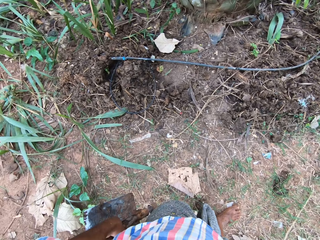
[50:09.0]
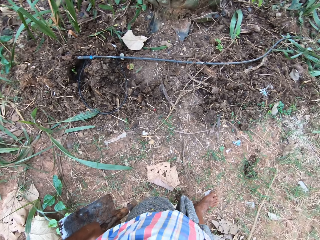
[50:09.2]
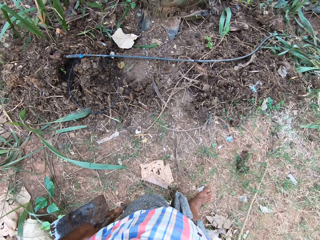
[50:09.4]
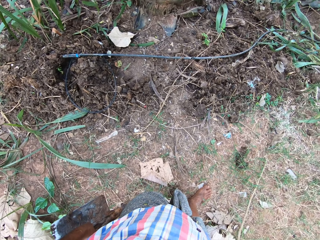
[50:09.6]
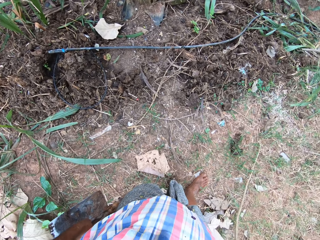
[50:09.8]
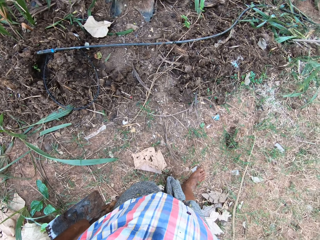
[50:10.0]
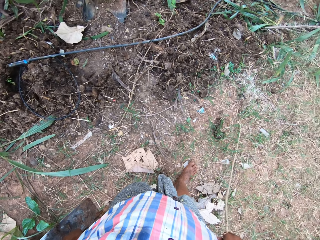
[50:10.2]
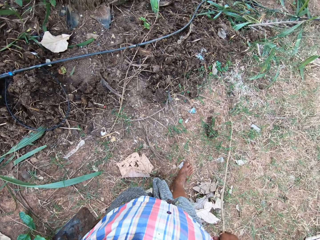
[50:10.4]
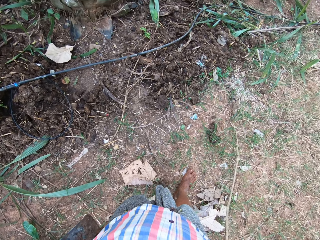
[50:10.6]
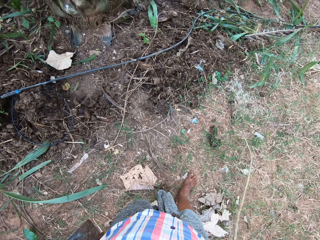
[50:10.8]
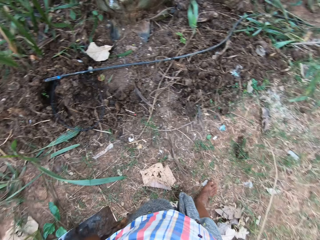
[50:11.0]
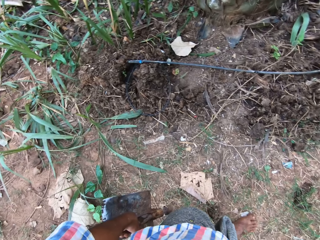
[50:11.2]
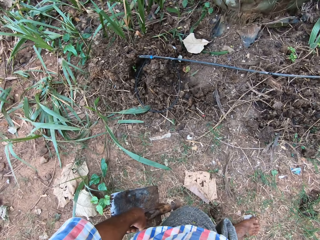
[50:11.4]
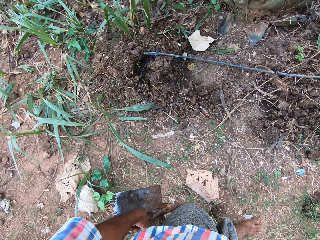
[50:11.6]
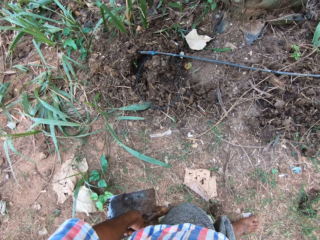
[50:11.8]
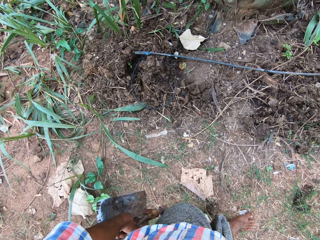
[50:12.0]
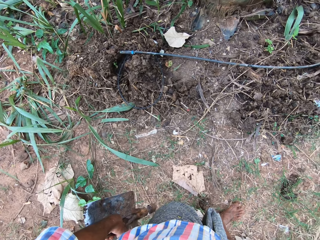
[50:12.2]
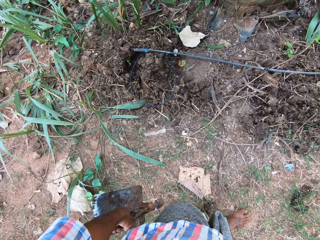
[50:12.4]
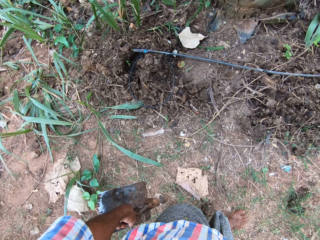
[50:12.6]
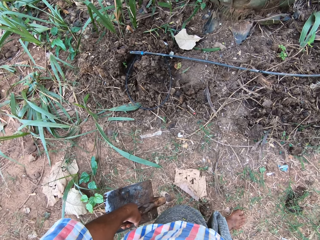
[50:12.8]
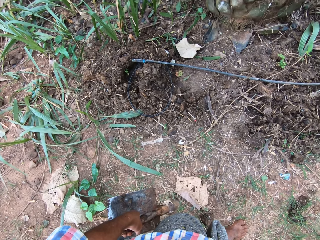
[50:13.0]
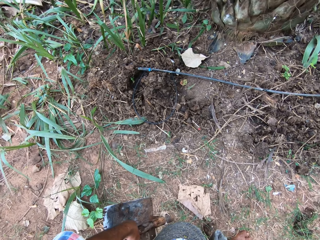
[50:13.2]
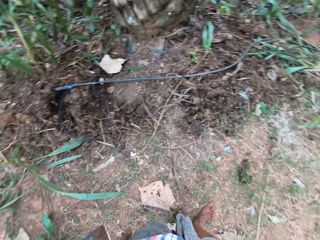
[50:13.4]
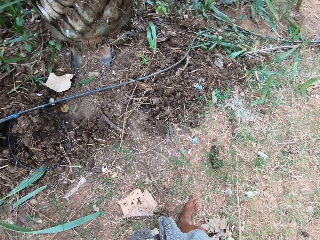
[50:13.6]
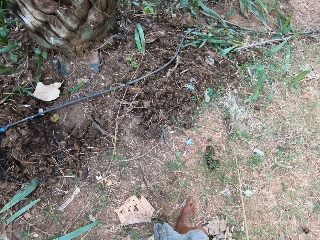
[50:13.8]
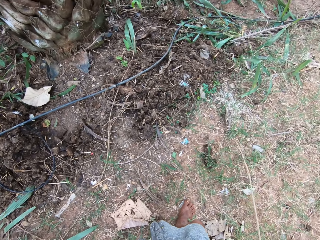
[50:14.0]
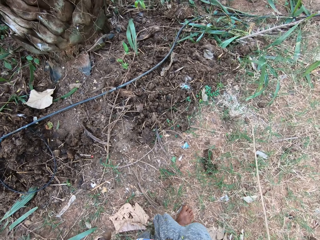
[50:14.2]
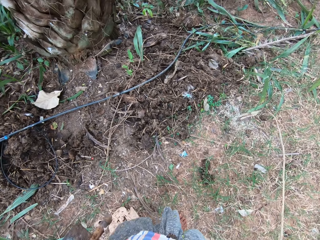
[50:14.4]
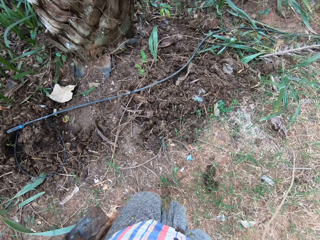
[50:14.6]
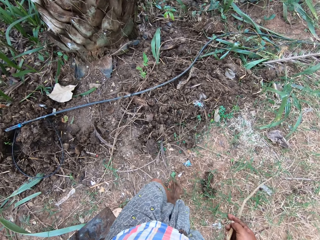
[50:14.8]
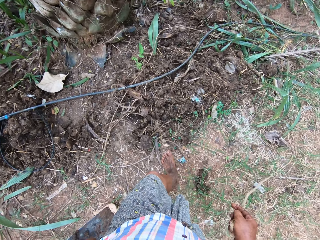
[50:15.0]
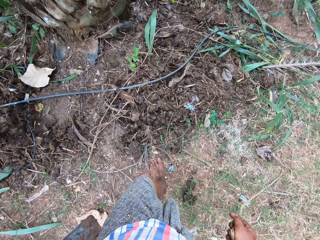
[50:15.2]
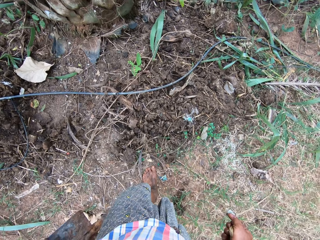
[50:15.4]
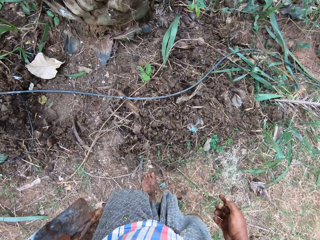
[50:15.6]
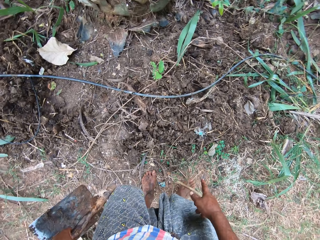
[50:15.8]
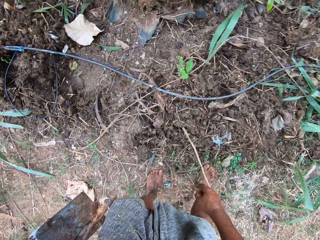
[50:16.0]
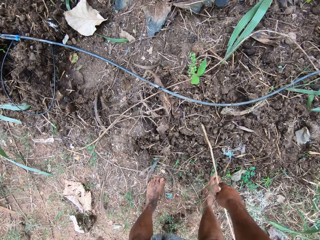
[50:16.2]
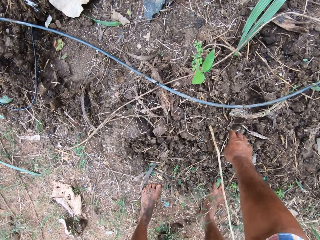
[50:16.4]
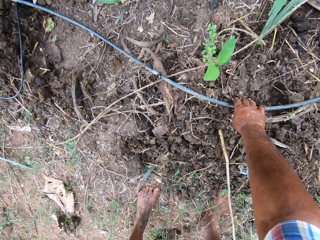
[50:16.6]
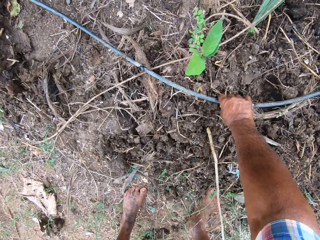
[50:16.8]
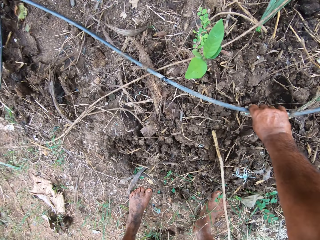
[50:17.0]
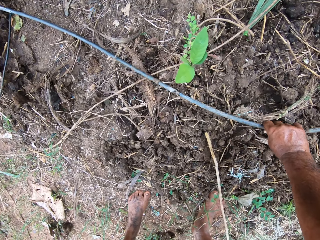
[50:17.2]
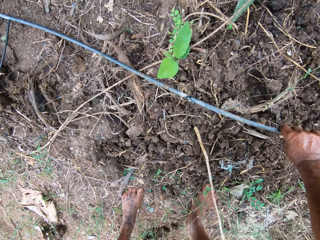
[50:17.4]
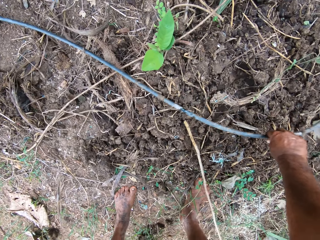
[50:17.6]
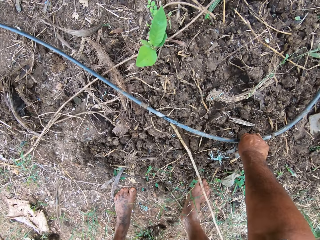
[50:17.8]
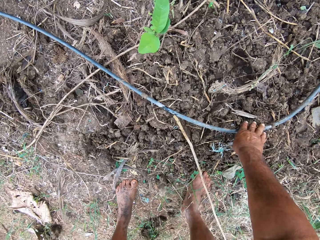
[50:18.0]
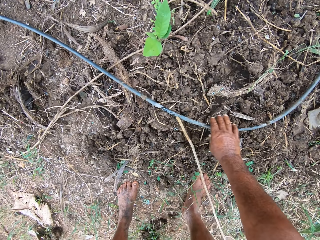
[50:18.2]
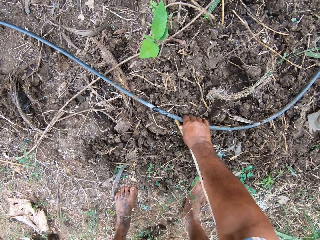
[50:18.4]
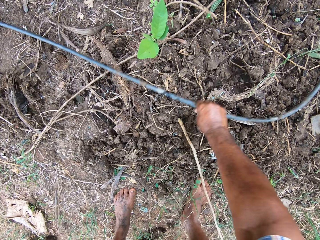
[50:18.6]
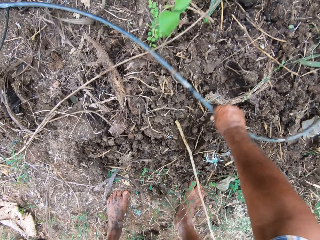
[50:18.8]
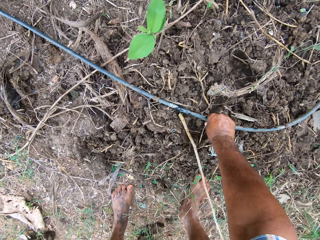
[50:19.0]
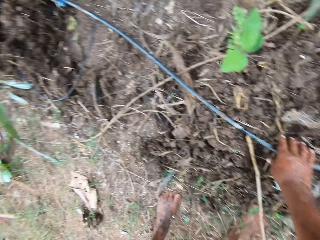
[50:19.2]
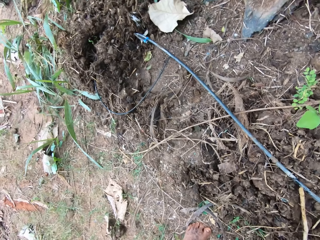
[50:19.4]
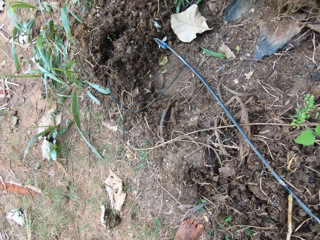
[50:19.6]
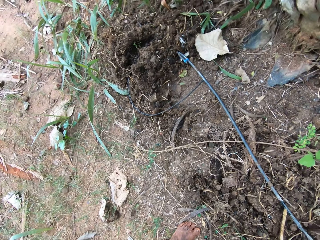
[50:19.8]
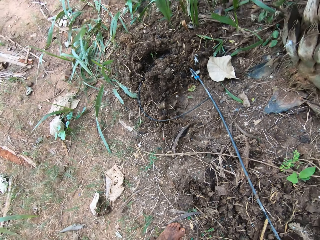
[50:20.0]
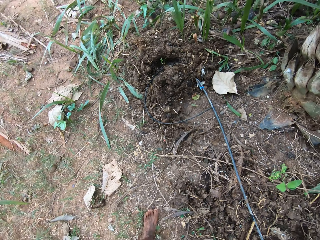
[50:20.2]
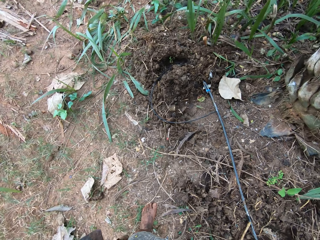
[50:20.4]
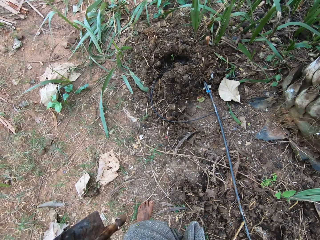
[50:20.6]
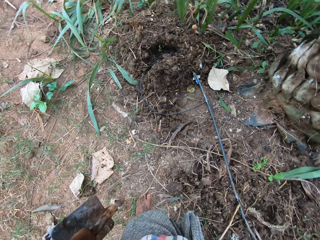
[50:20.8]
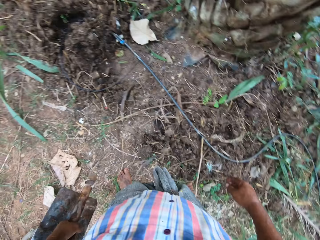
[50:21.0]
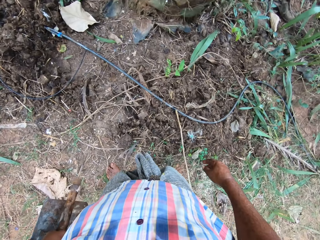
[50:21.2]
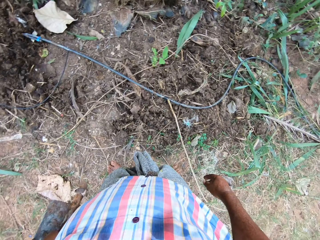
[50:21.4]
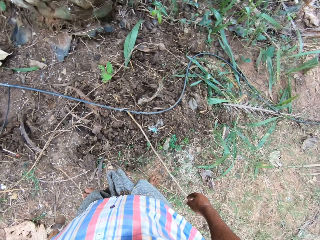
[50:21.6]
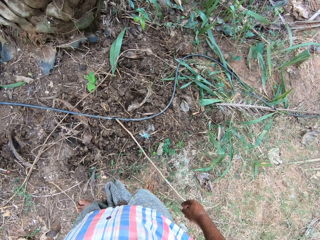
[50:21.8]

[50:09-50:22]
The camera wearer drops the stick in his right hand. He adjusts the water pipe. He picks up the hose pipe.

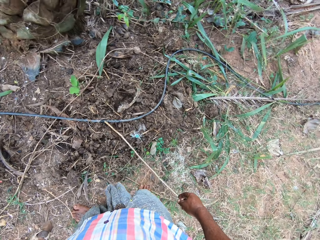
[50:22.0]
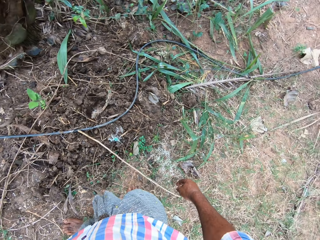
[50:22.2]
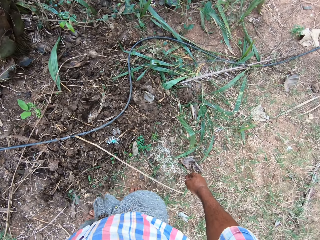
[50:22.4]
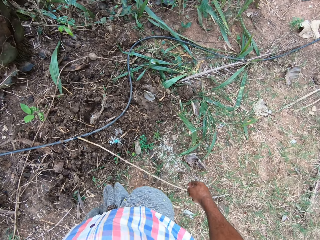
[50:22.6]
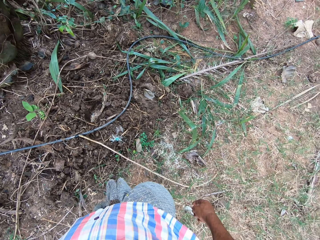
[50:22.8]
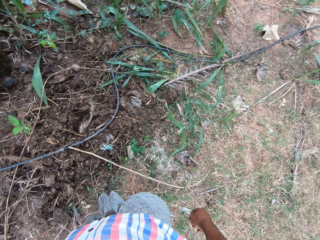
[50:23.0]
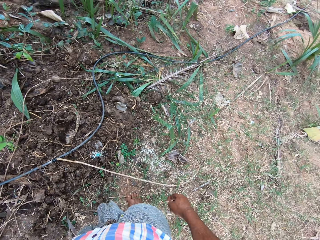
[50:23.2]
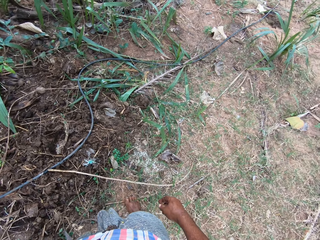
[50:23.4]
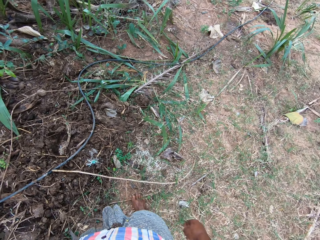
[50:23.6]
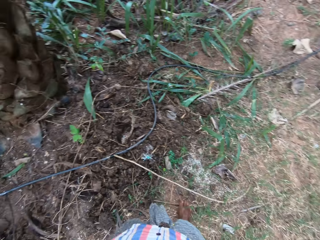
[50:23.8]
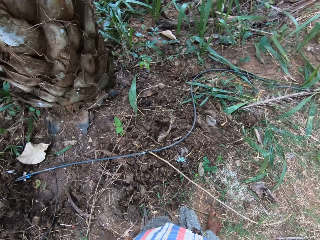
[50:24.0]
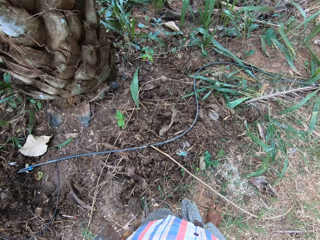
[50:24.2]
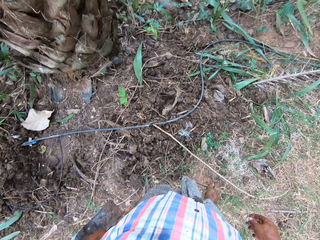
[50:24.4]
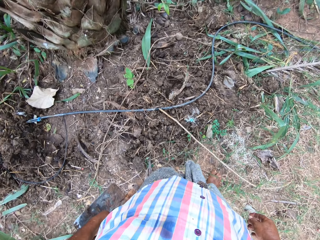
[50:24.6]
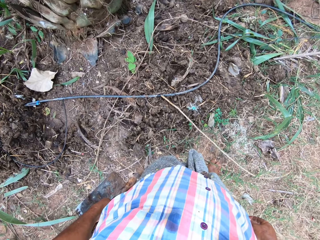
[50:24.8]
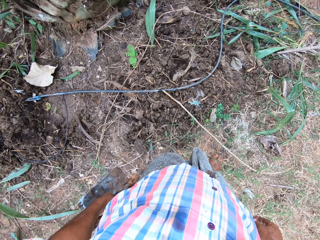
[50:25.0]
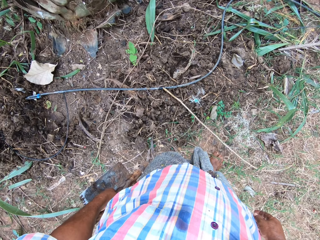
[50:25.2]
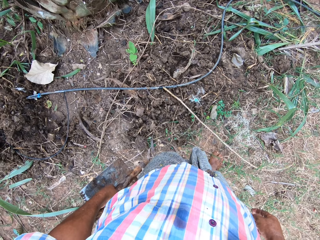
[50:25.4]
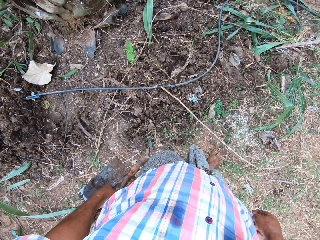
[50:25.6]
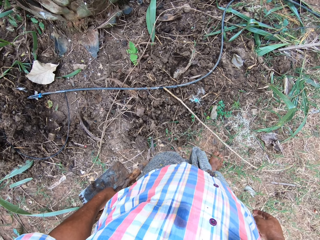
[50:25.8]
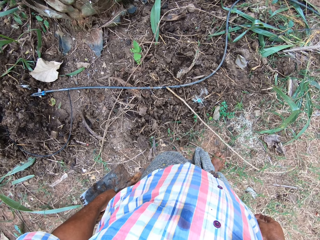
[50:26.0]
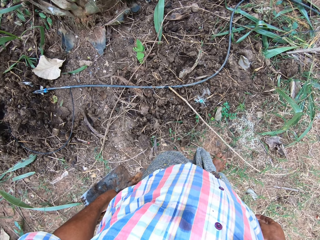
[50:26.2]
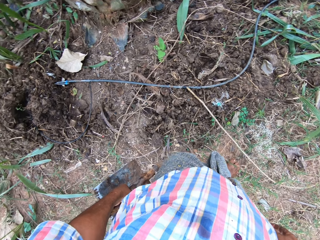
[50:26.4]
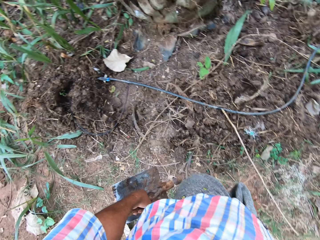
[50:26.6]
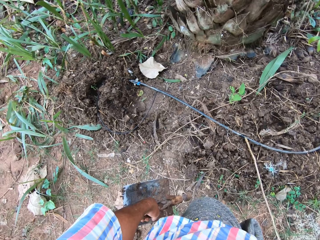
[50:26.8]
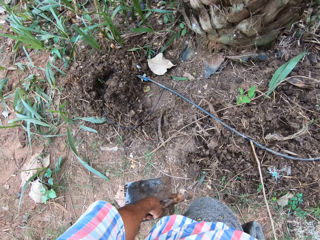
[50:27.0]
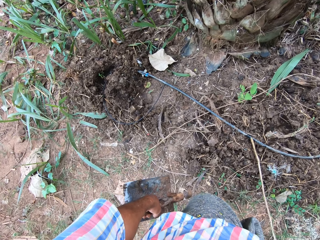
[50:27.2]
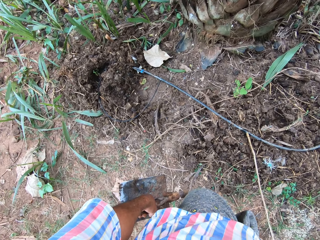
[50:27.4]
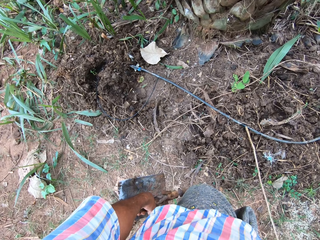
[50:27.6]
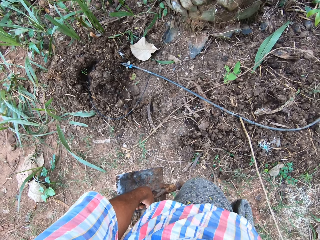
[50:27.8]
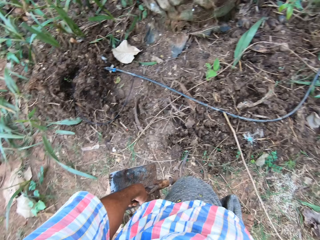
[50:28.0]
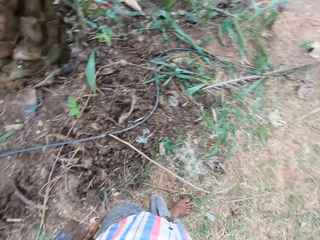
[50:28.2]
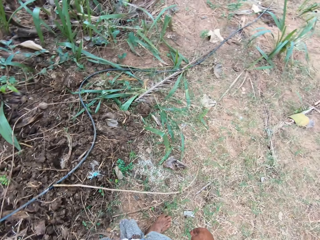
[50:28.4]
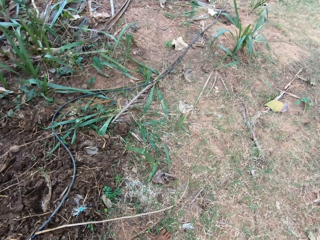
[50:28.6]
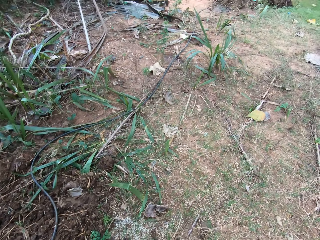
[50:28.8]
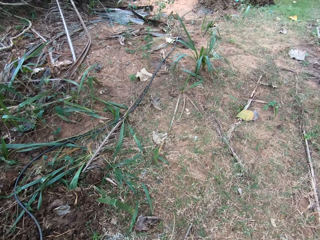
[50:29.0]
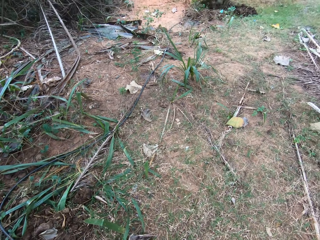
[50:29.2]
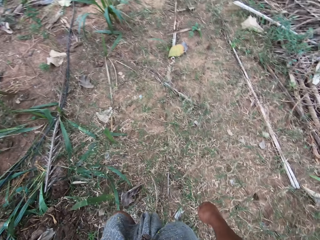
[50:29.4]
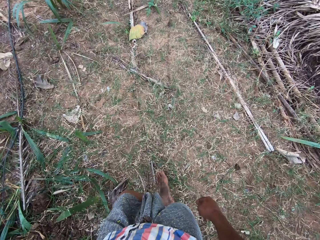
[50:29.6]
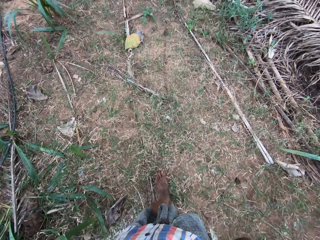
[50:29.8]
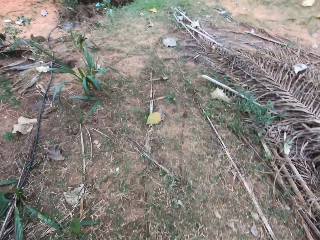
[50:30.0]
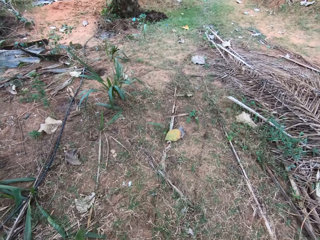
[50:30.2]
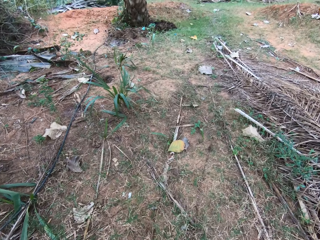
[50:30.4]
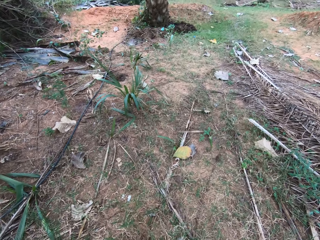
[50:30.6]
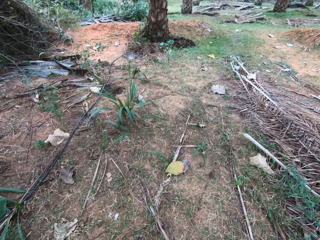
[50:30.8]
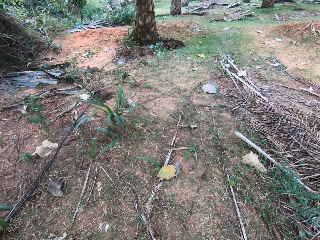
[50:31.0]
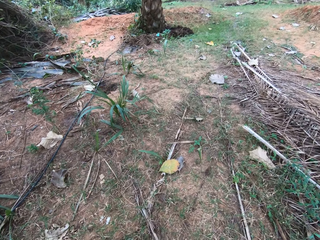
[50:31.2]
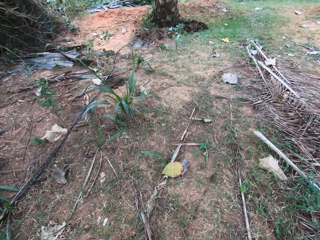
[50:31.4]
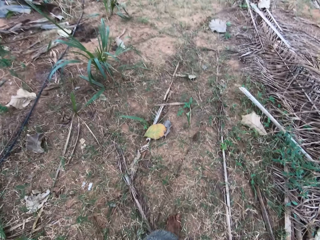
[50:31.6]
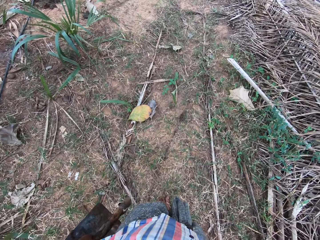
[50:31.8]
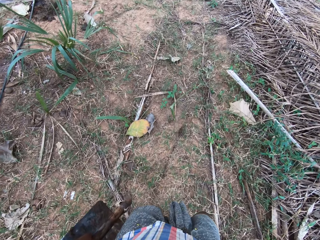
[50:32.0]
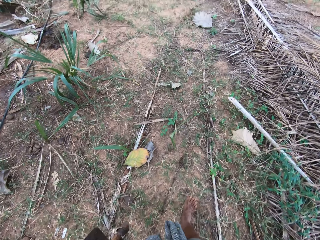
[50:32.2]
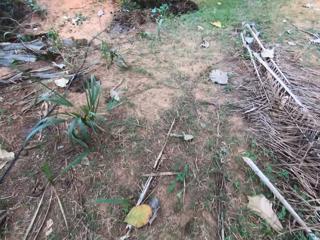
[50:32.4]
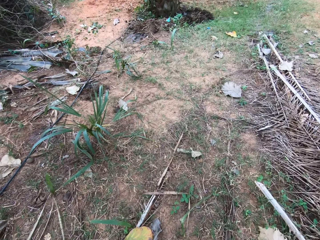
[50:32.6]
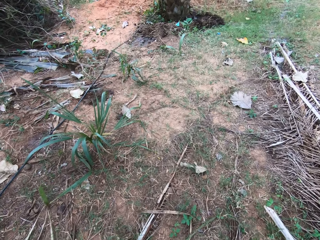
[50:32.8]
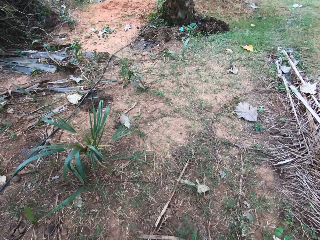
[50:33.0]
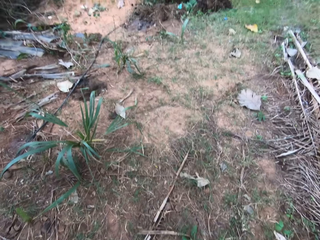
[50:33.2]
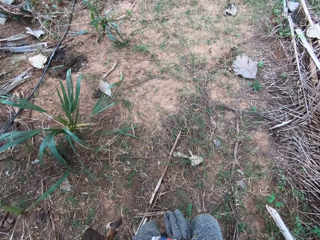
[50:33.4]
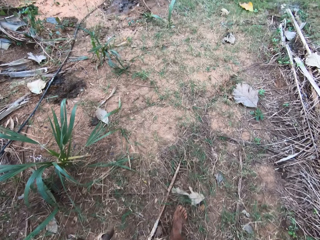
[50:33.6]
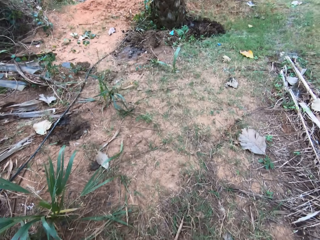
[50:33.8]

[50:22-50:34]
The camera wearer looks around. They walk around.
